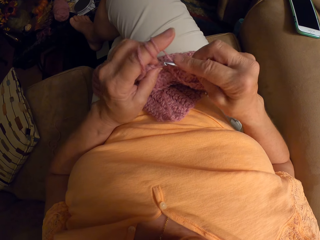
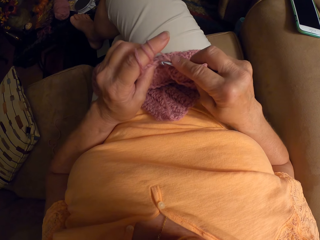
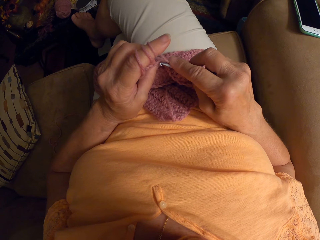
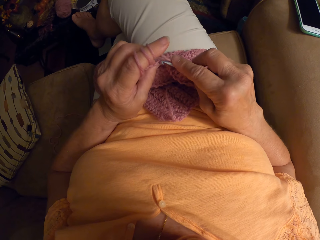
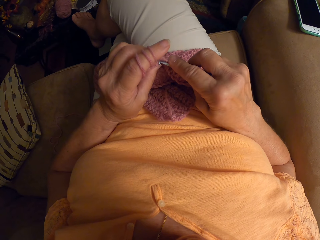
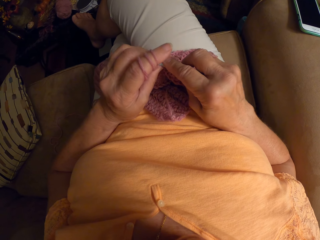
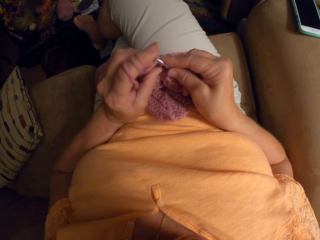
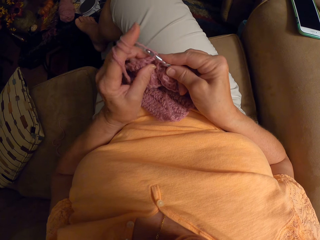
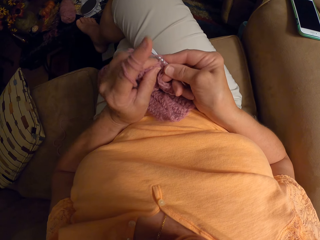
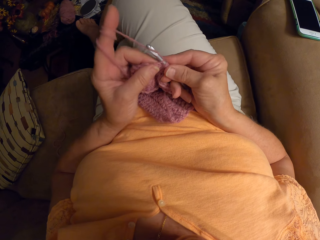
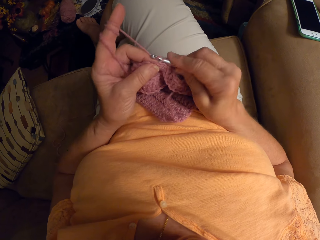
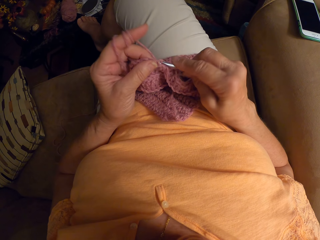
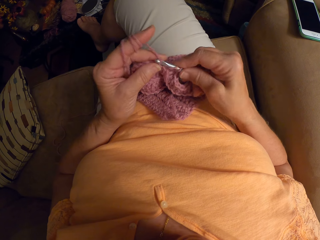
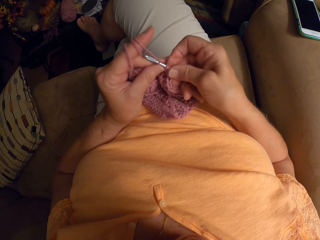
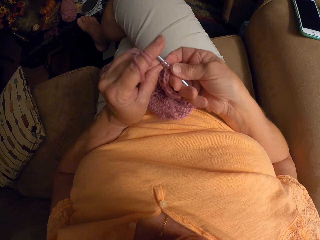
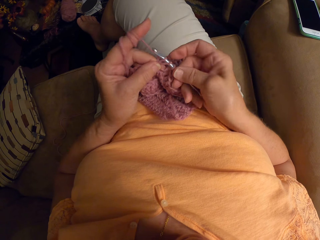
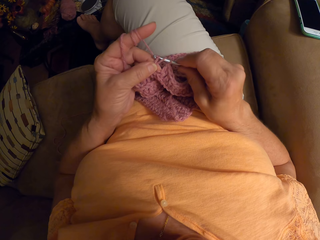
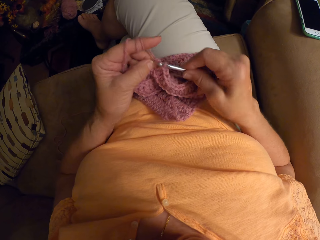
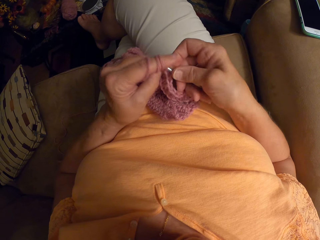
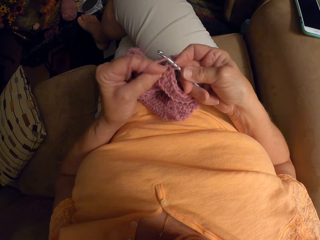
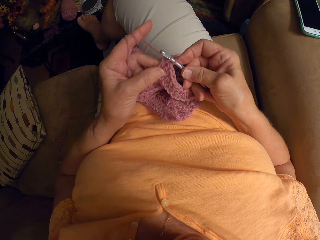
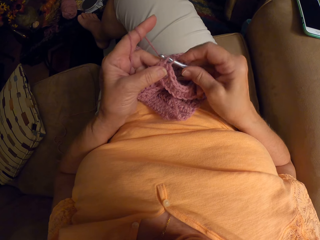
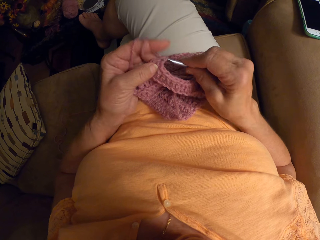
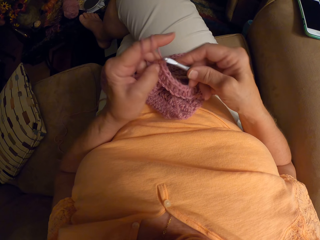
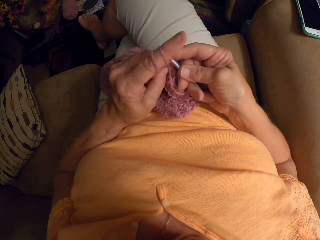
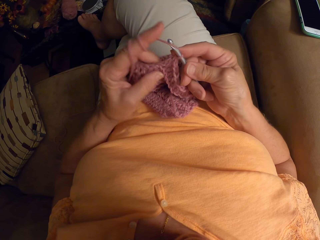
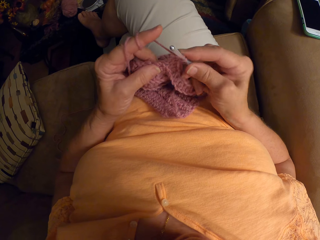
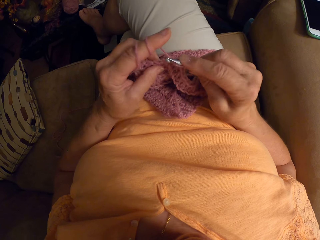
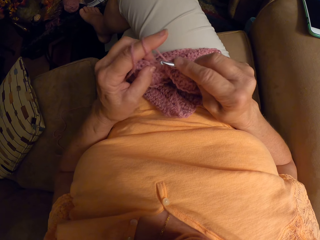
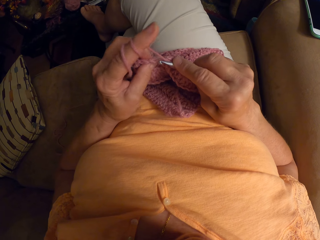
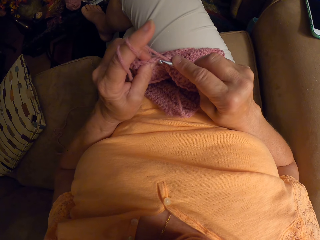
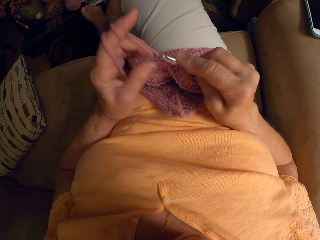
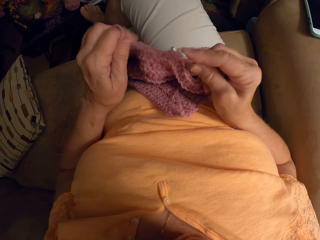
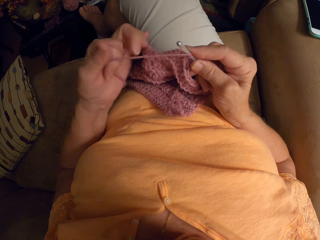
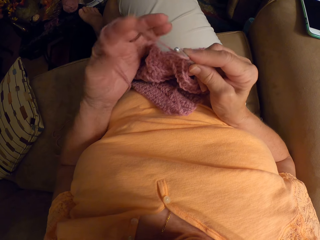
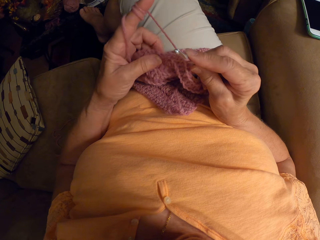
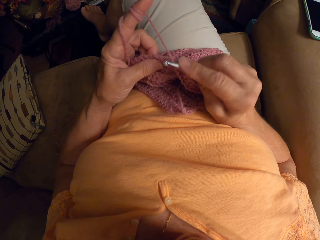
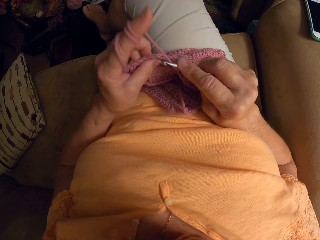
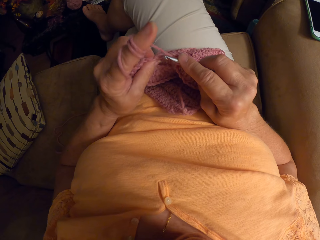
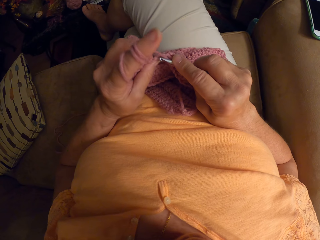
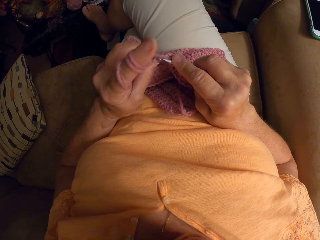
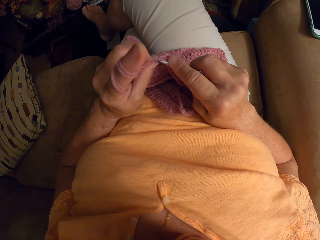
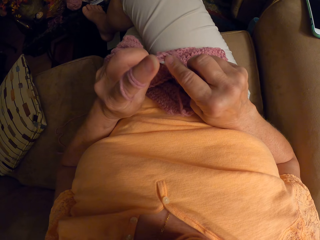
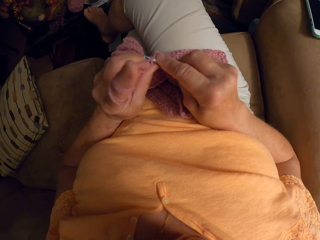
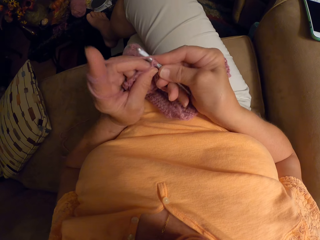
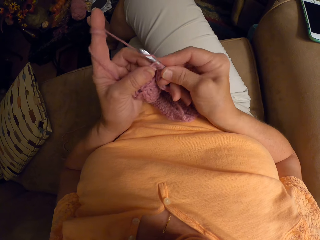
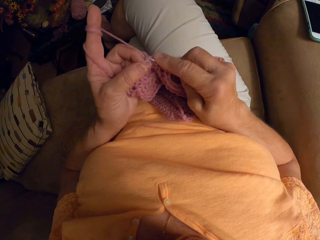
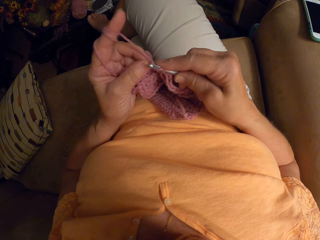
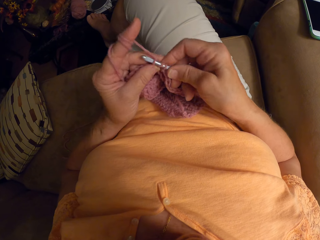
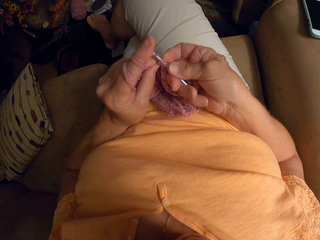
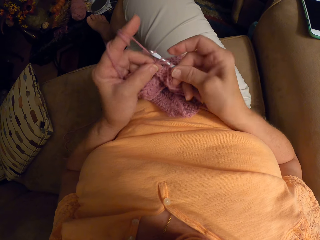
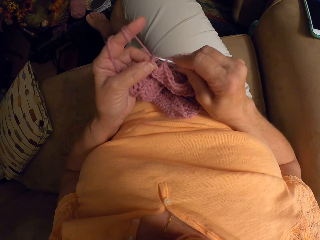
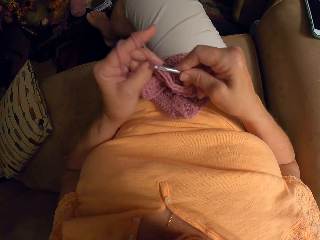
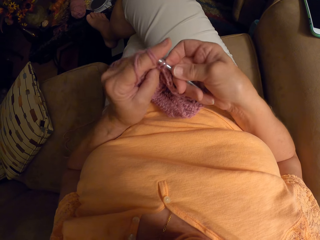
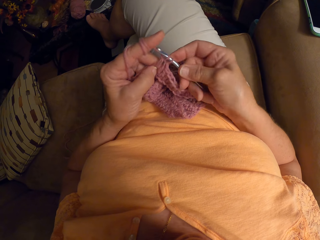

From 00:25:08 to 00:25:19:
The camera wearer makes a stitch with a darning needle. She removes the yarn from her left hand, curls the yarn round the crochet pin, twirls the yarn around her left hand and crochets with the yarn. She makes a stitch with the darning needle.

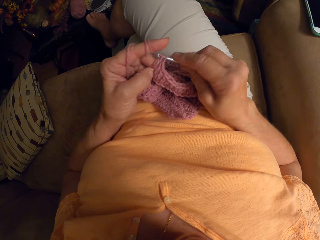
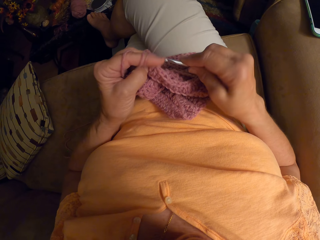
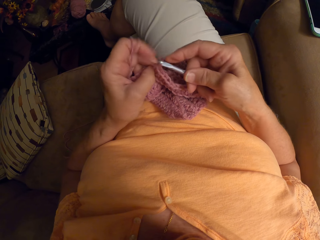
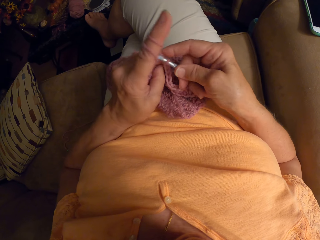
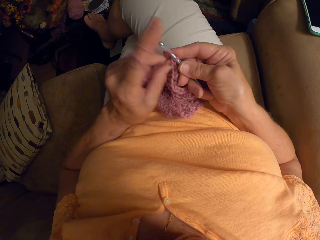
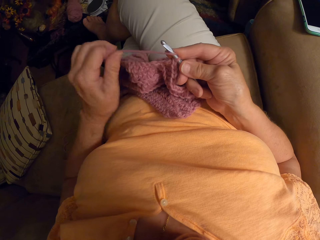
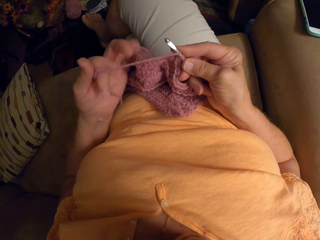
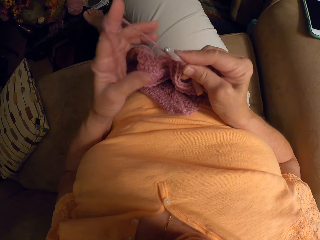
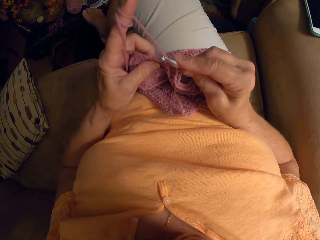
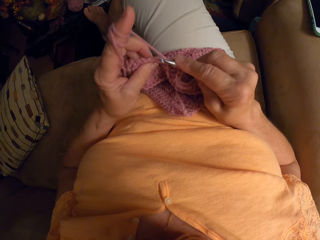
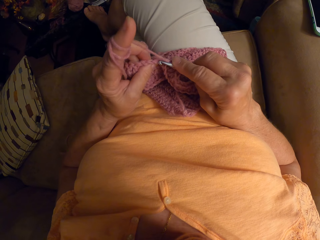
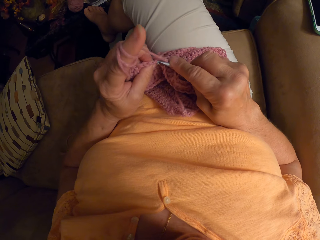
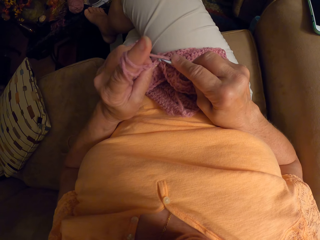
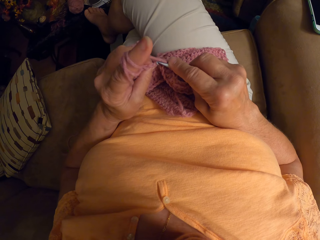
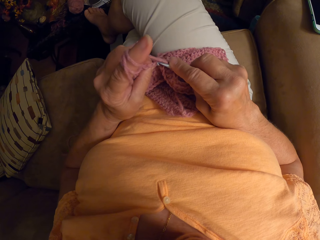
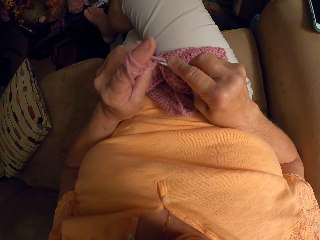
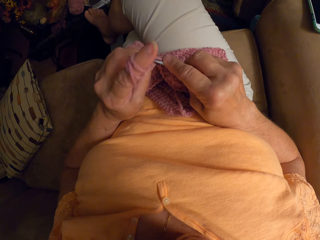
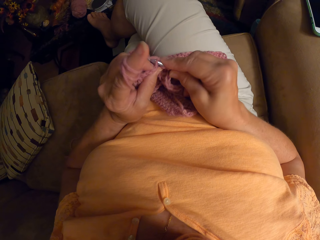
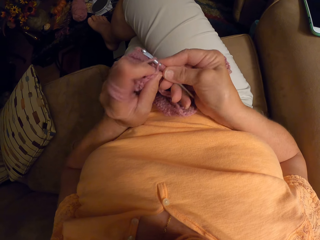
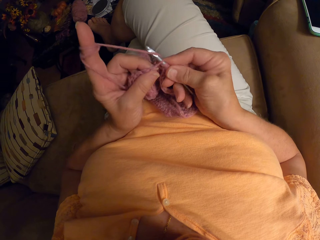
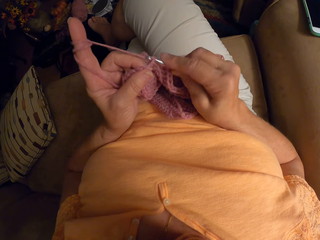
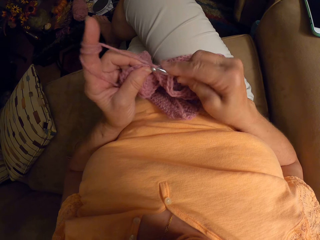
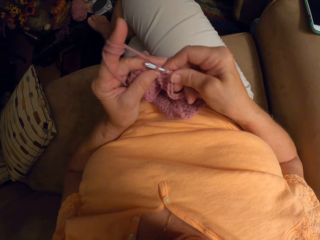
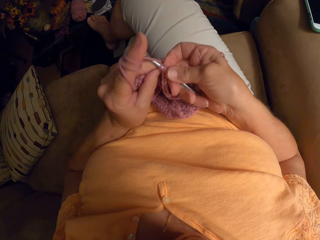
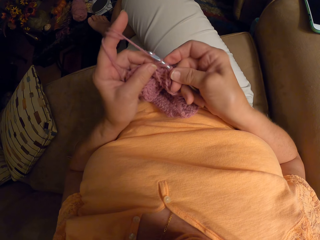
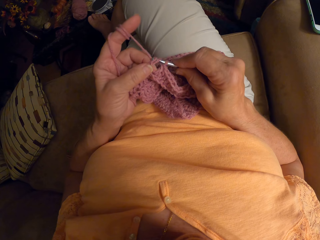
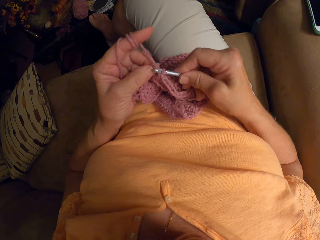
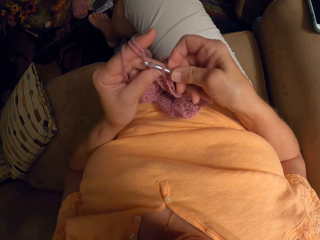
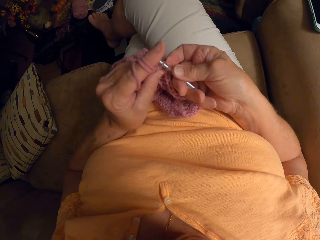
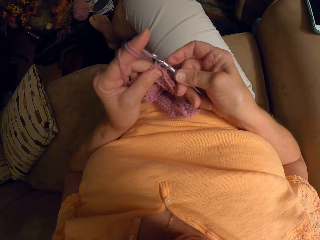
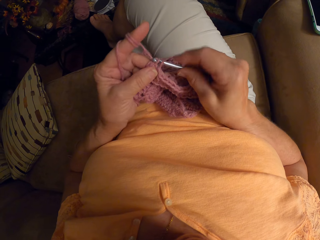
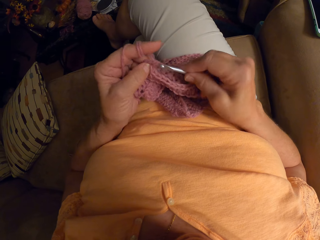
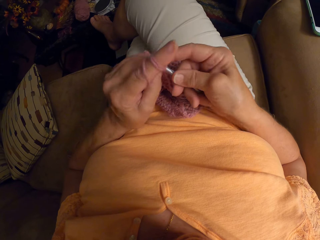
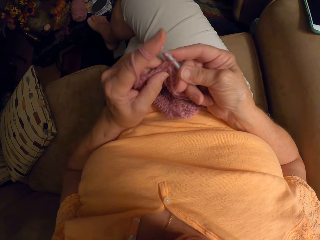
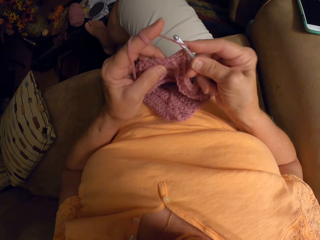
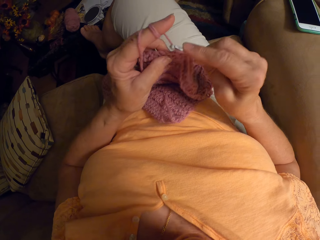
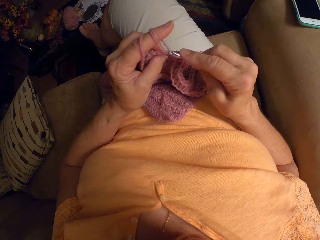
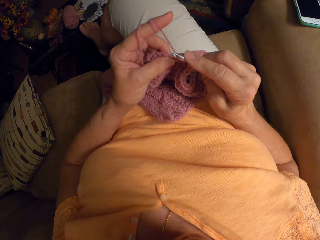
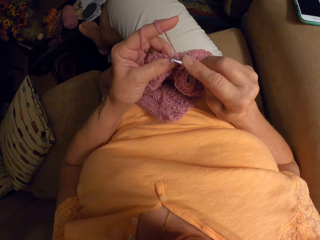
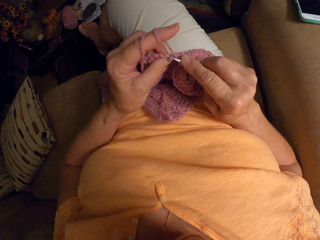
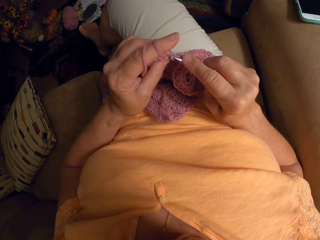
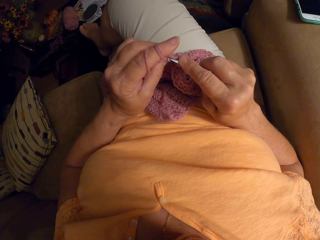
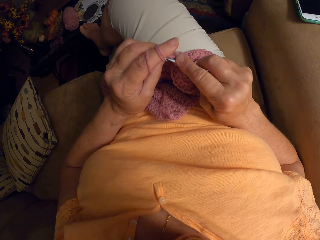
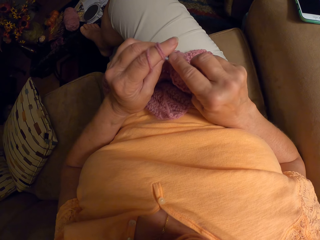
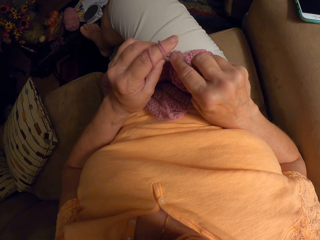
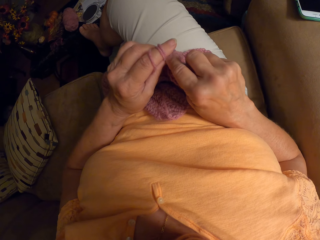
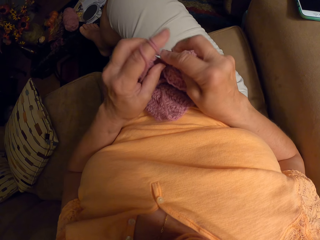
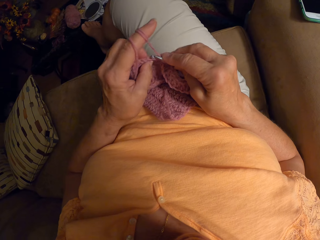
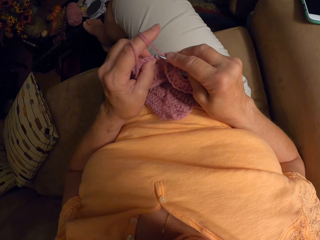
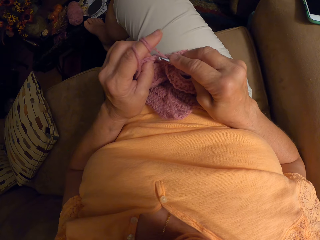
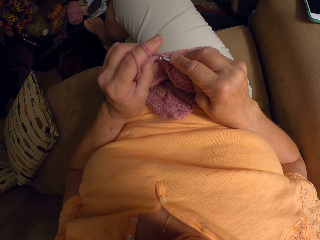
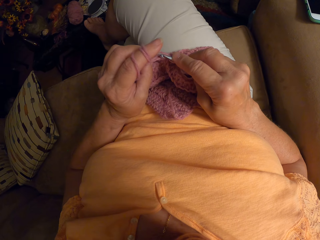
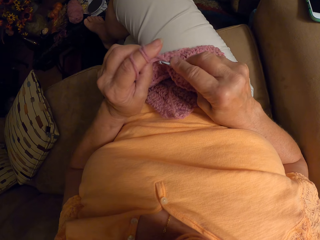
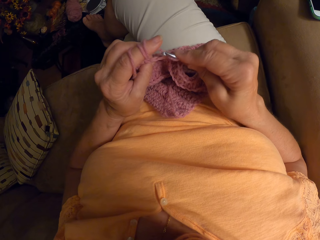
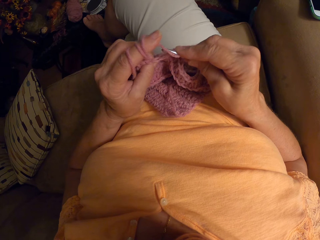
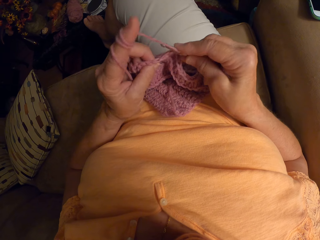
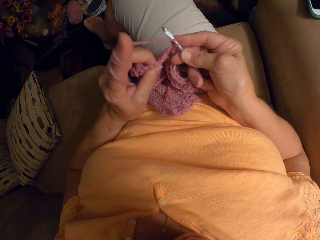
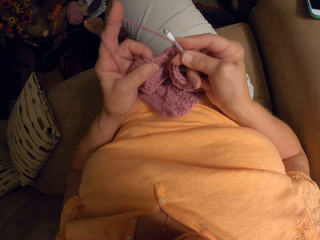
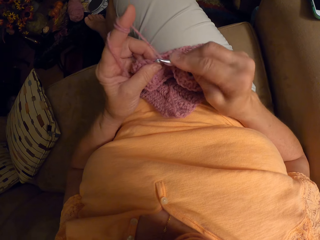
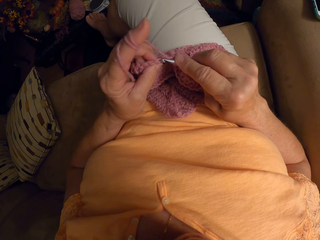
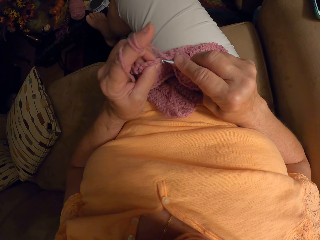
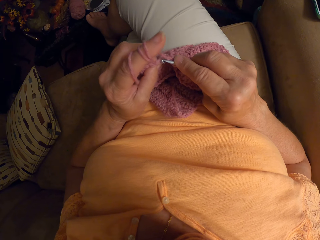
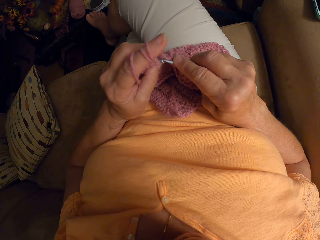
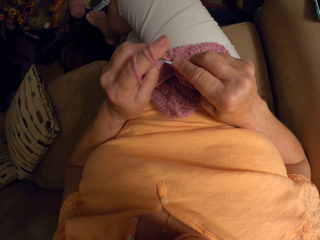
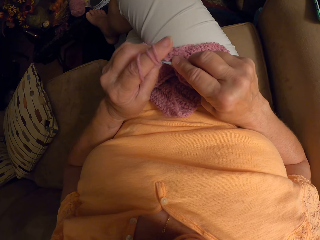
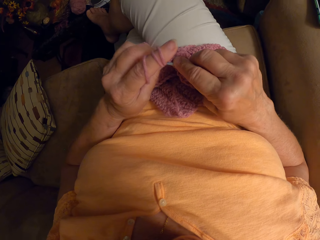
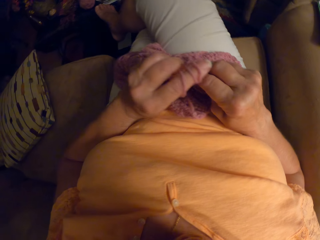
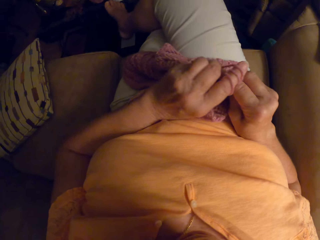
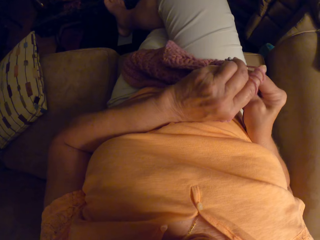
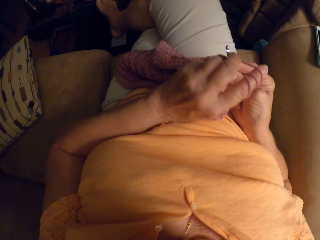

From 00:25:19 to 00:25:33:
The camera wearer removes the yarn from her left hand, curls the yarn round the crochet pin, twirls the yarn around her left hand and crochets with the yarn. She makes a stitch with a darning needle. She adjusts the crochet pattern and crochets with the yarn.
